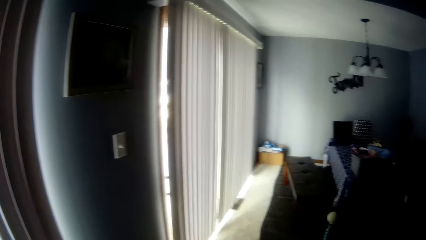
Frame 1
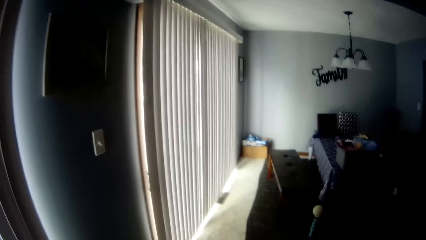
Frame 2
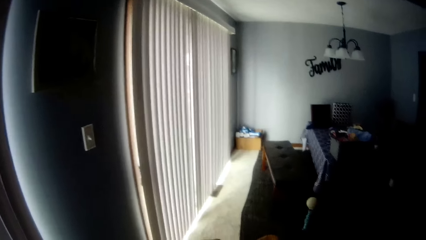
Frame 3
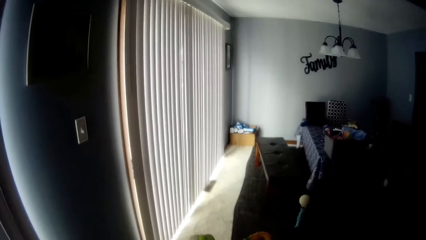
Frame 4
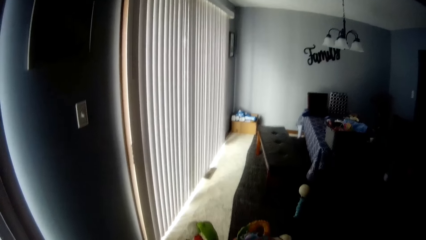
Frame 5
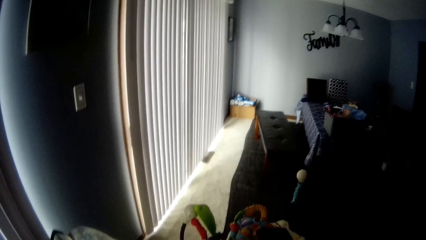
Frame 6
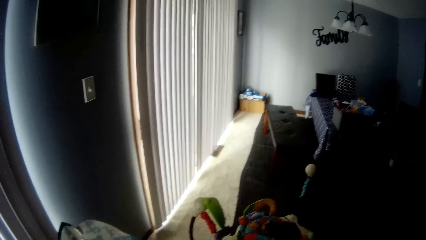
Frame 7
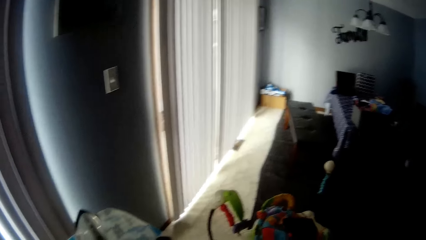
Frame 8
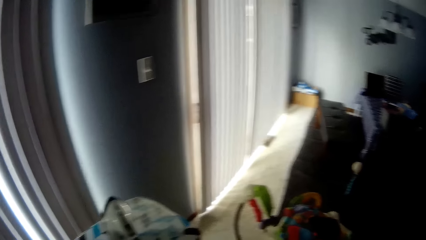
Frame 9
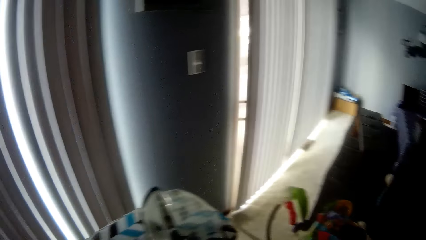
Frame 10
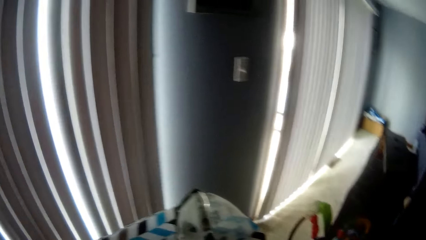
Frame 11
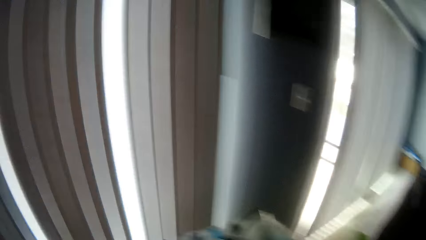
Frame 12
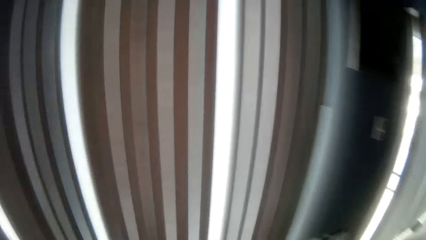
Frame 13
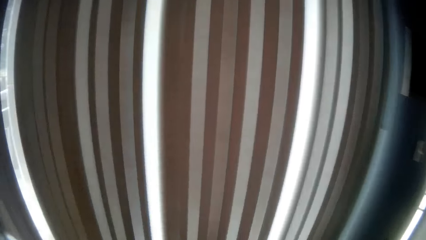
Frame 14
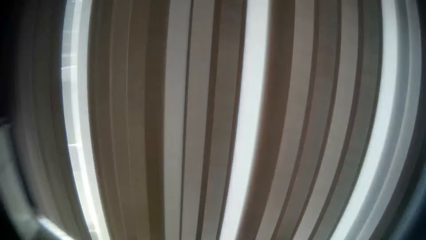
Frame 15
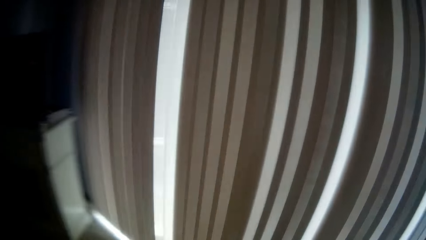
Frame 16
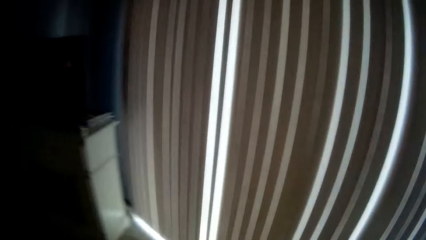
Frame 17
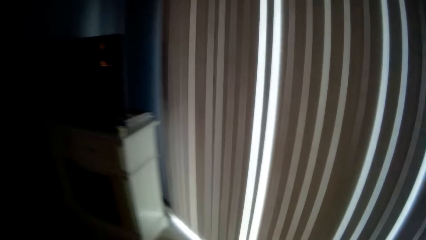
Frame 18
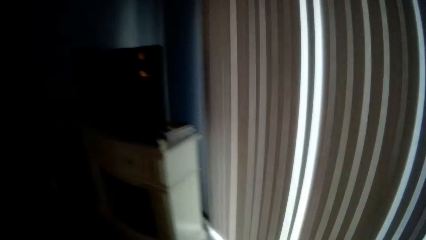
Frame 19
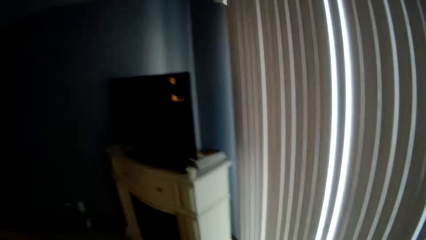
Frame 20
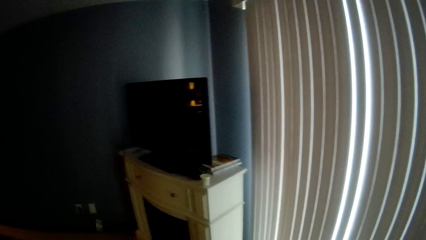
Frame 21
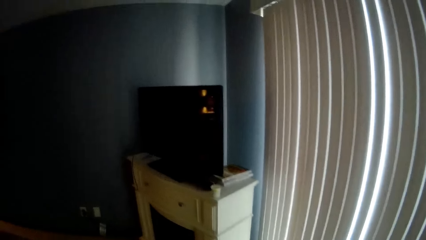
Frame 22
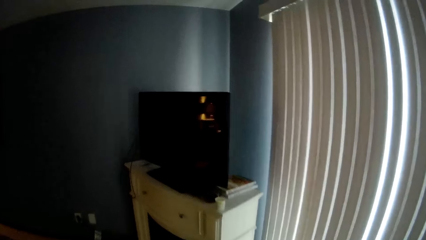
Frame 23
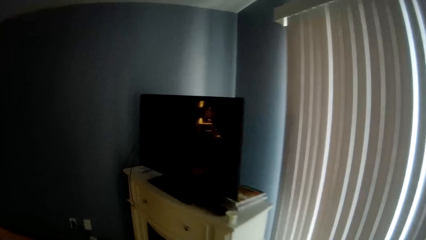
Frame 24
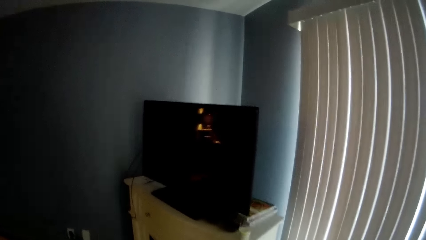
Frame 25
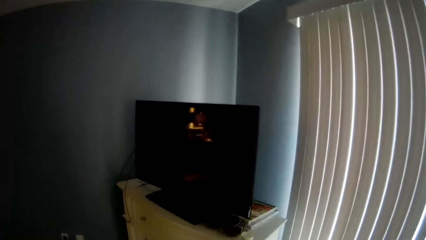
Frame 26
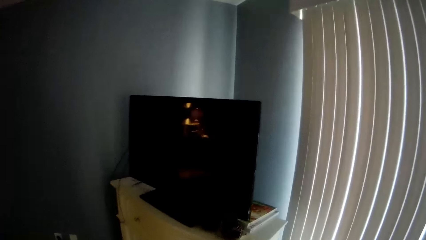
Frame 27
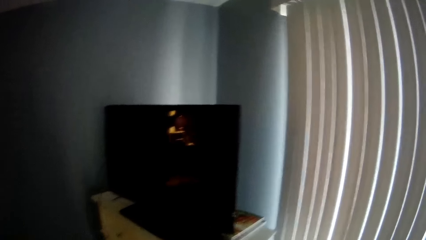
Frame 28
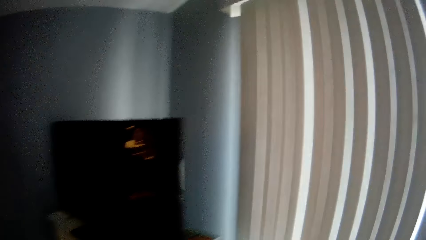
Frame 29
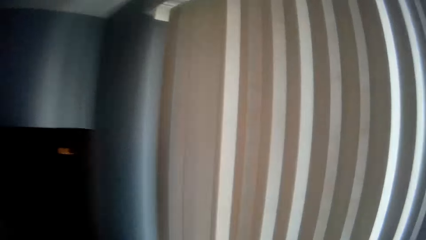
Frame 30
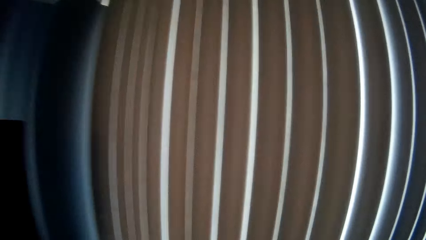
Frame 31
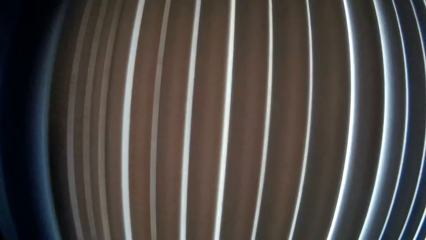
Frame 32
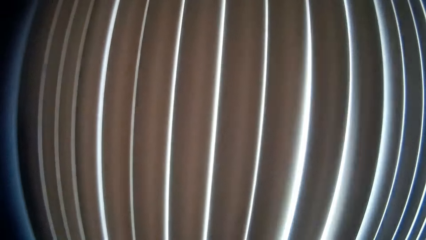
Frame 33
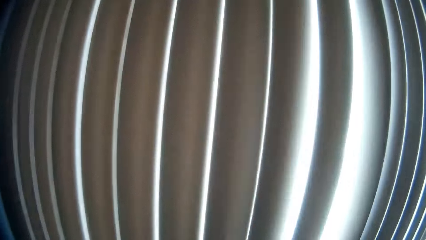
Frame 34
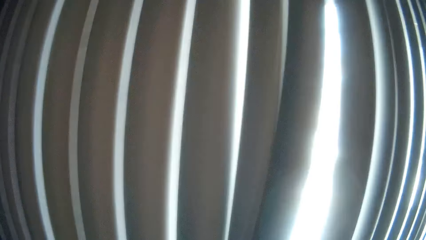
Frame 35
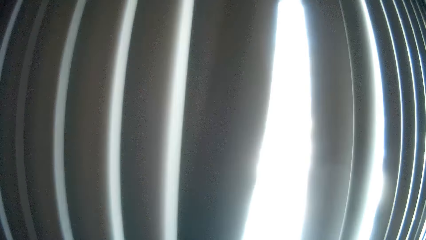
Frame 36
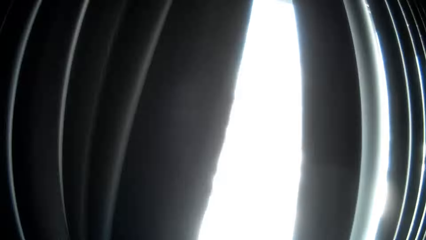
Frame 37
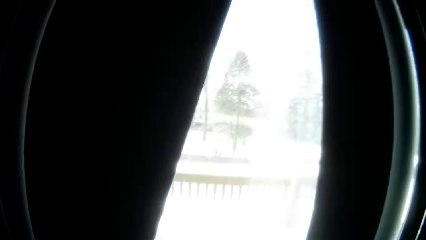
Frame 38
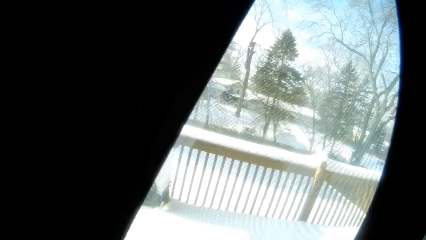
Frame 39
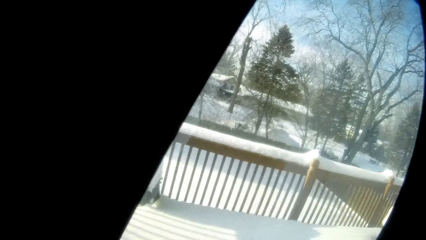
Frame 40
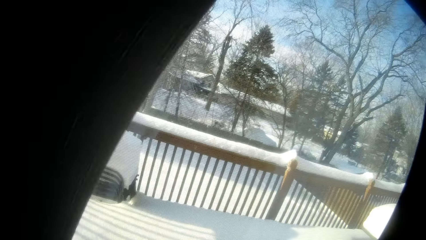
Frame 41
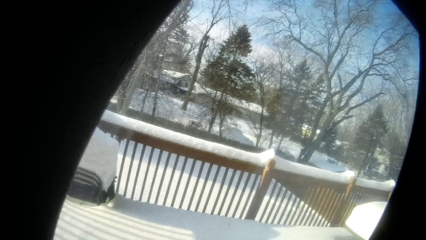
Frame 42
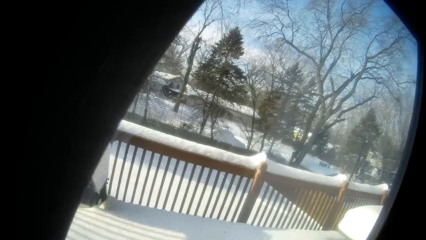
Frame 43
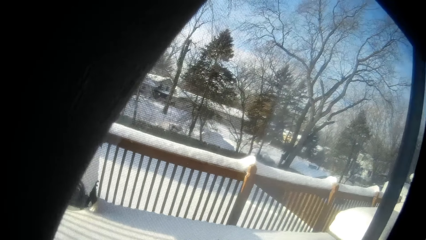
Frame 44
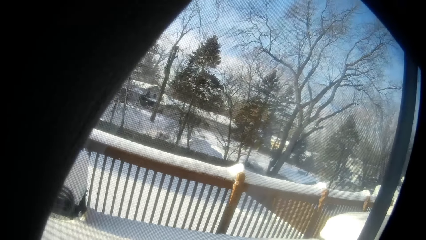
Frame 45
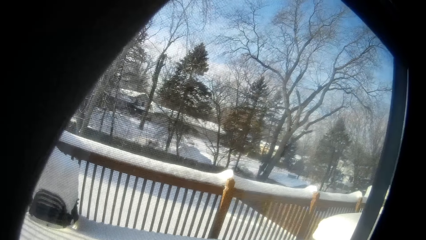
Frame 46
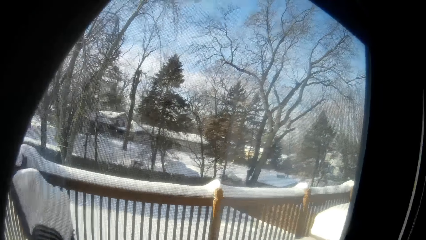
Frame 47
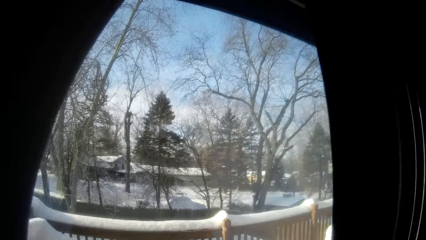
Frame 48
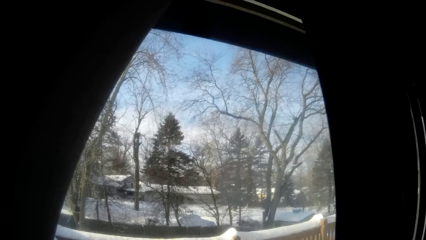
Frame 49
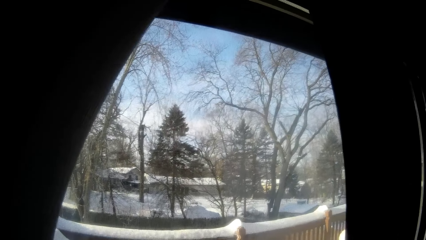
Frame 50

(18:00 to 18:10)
The camera wearer opens the curtain blinds. They look outside the window.

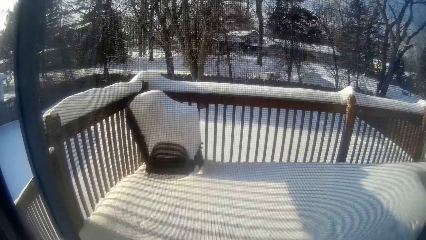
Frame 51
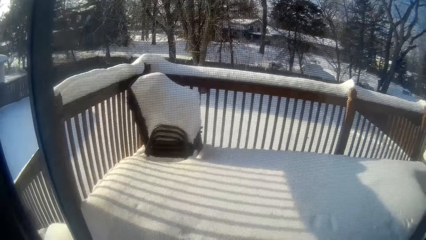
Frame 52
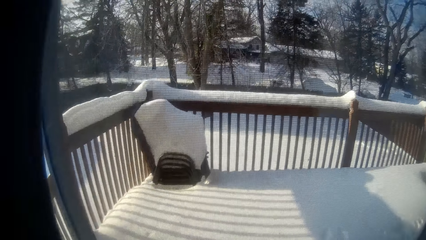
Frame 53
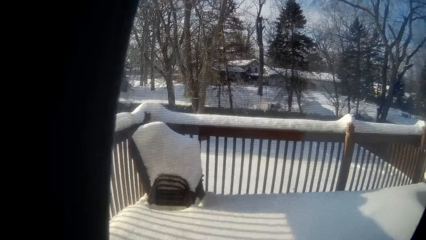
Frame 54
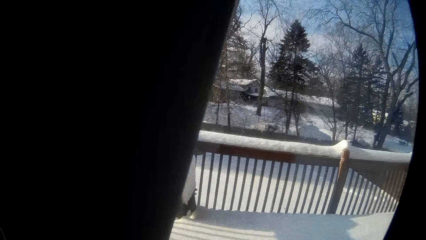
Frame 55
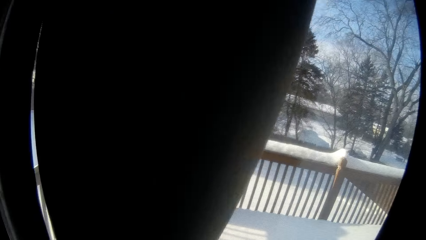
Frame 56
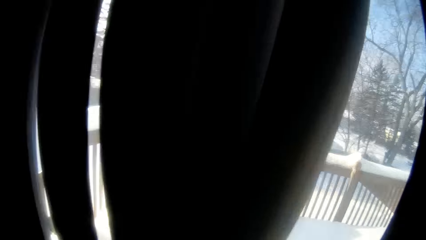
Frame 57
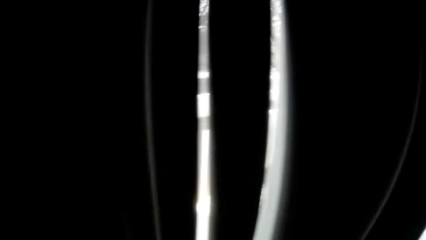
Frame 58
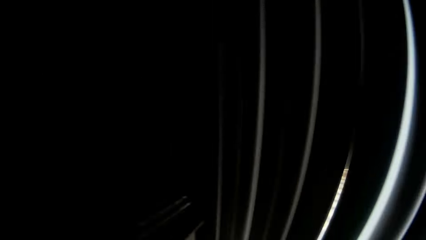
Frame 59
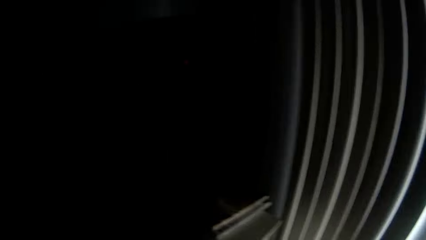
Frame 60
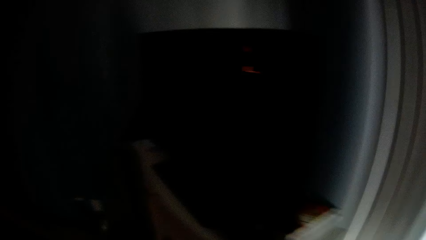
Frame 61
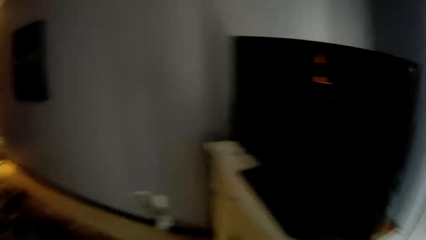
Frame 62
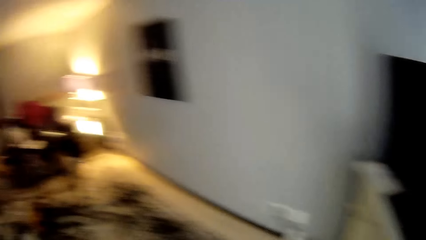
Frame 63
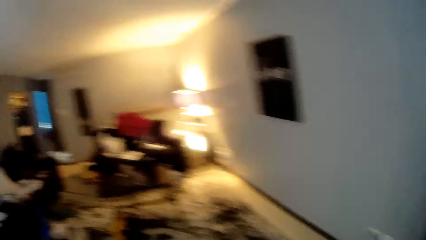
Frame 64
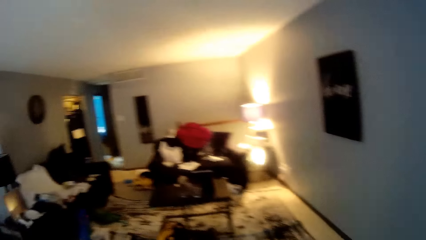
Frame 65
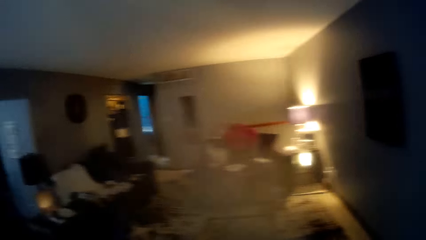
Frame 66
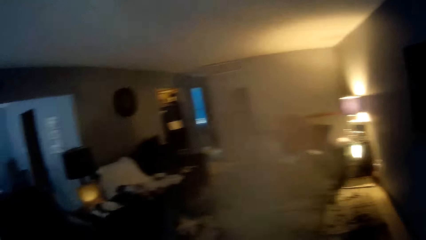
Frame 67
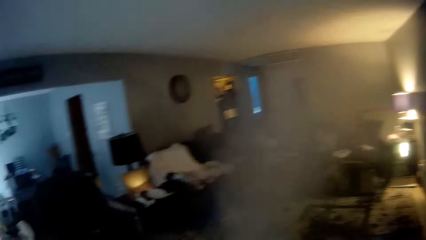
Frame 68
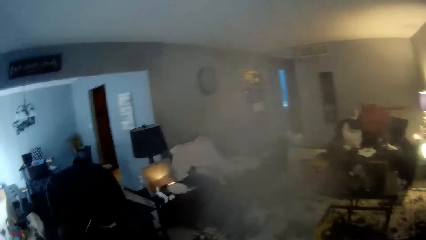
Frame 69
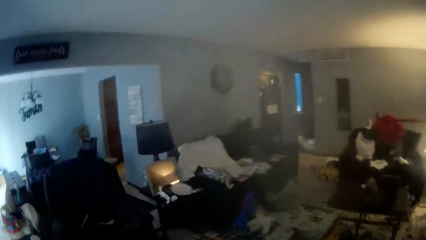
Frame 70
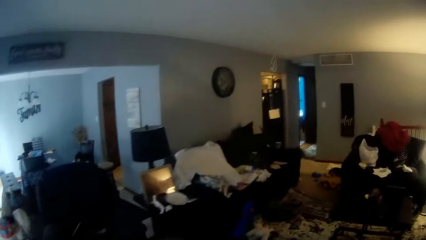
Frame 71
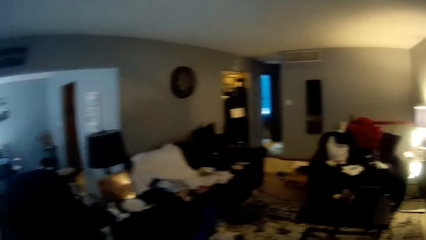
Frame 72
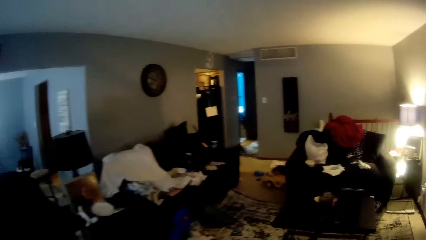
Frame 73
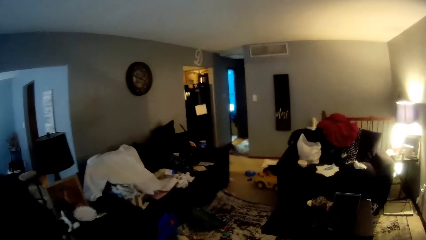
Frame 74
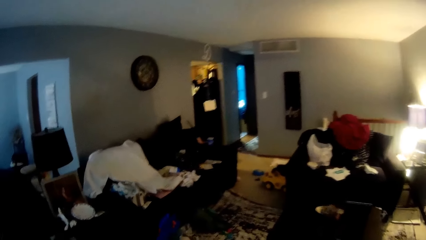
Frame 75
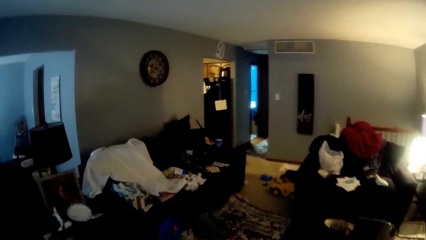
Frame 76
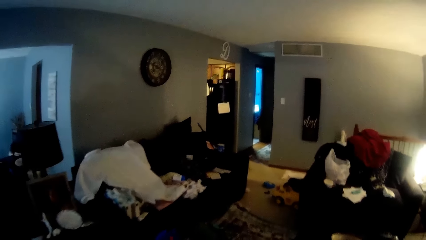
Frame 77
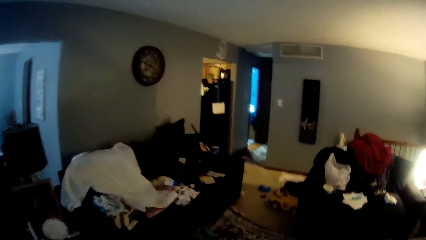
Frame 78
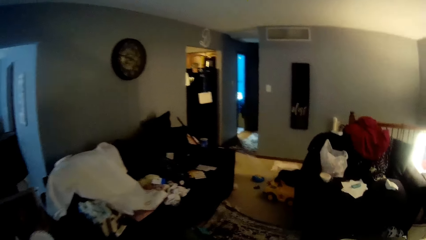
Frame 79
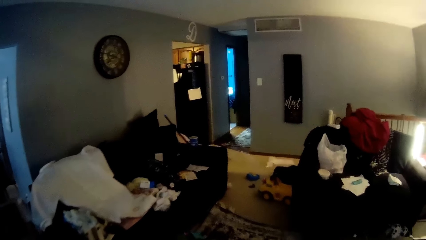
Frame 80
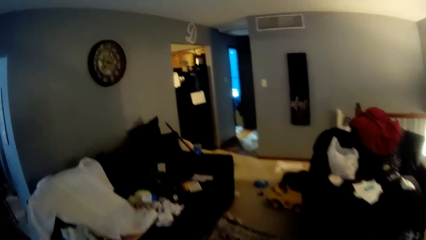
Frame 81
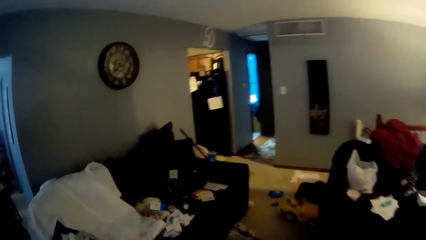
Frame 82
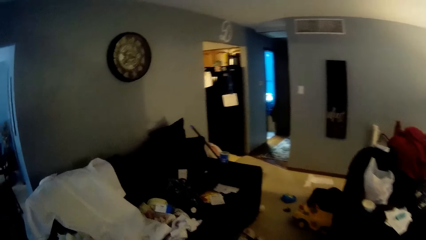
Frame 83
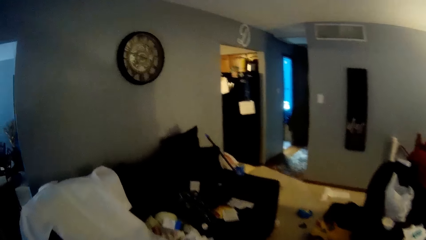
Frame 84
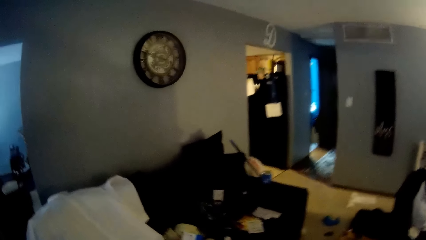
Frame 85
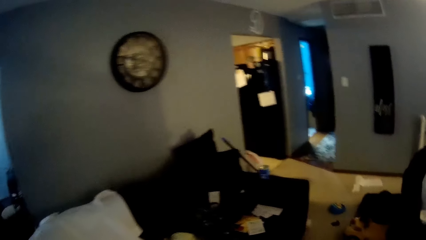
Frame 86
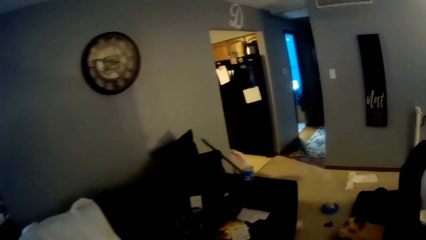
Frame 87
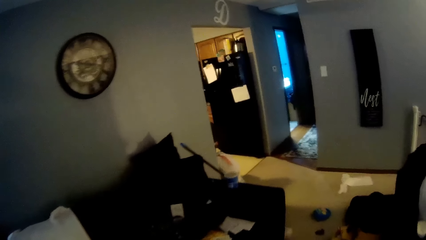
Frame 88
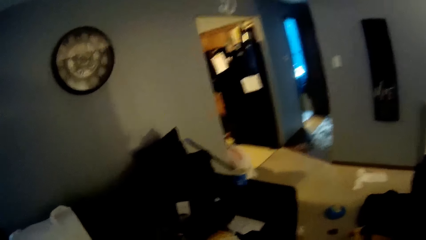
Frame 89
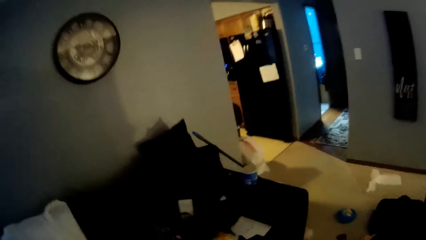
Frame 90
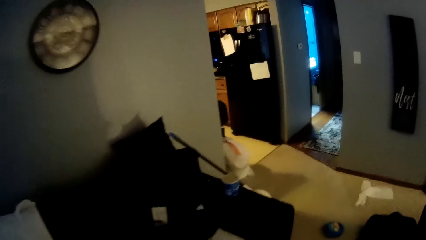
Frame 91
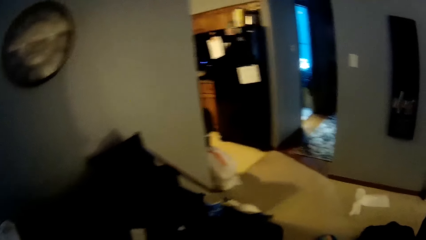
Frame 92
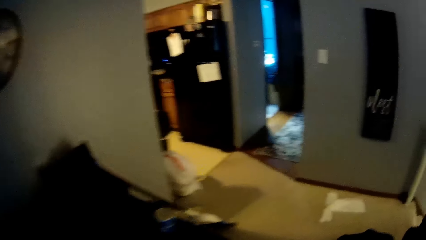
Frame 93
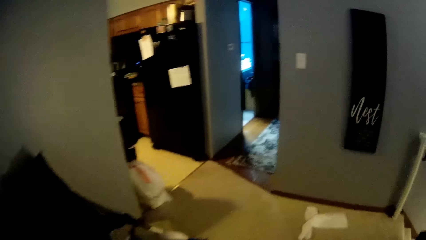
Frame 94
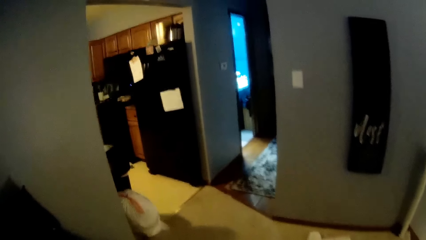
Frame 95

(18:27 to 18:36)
The camera wearer closes the window blinds with his hands. He walks from a sitting room to a kitchen.
